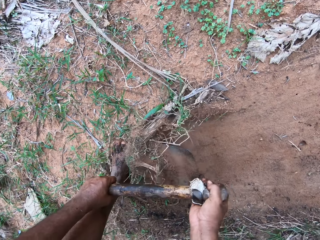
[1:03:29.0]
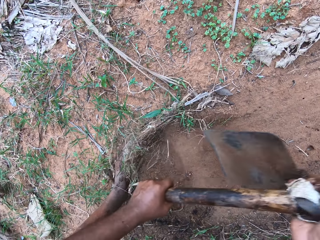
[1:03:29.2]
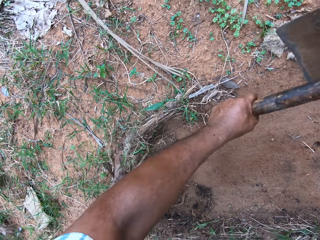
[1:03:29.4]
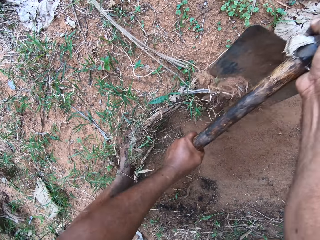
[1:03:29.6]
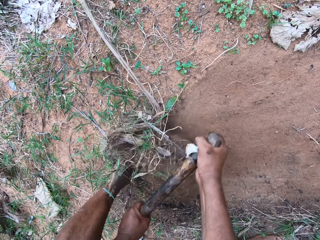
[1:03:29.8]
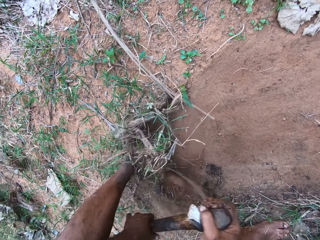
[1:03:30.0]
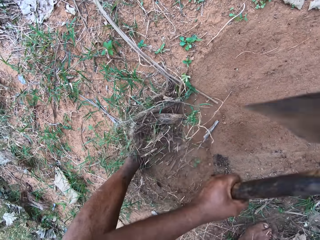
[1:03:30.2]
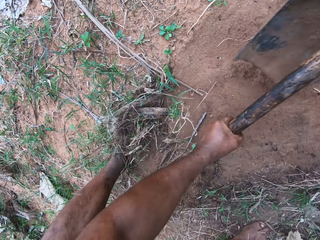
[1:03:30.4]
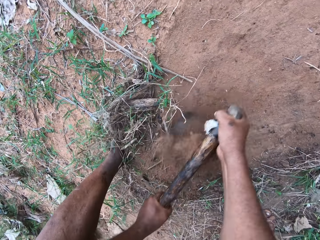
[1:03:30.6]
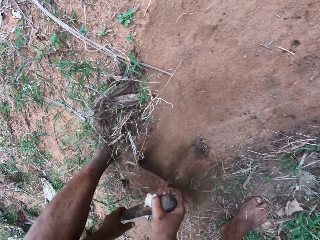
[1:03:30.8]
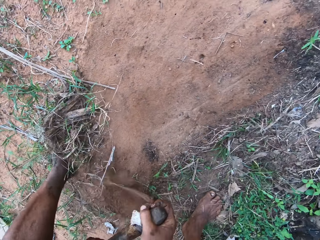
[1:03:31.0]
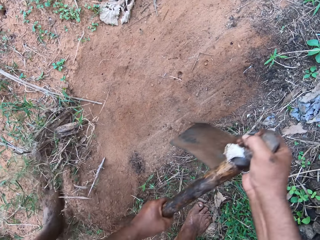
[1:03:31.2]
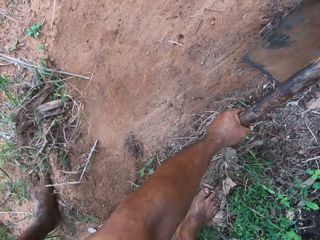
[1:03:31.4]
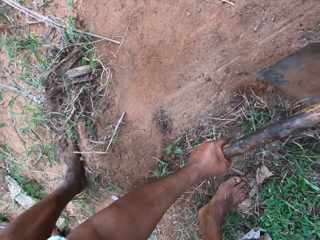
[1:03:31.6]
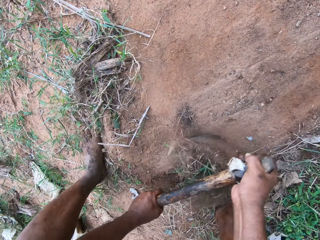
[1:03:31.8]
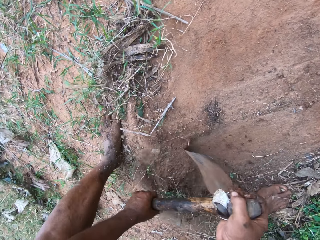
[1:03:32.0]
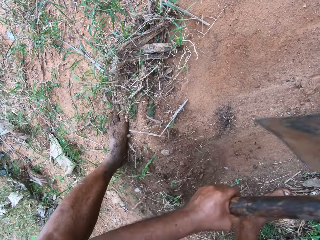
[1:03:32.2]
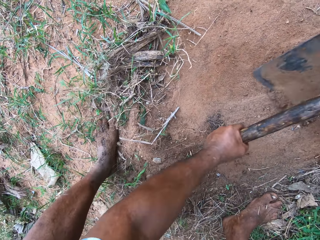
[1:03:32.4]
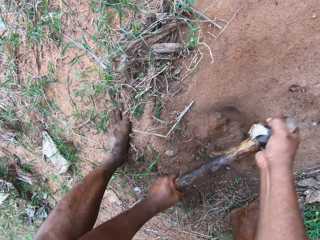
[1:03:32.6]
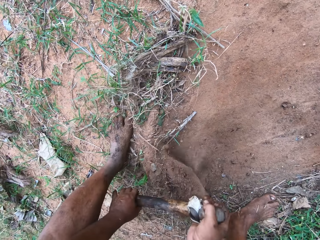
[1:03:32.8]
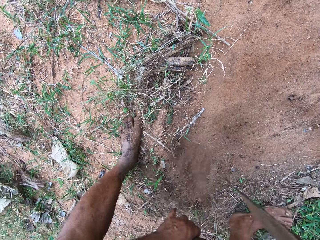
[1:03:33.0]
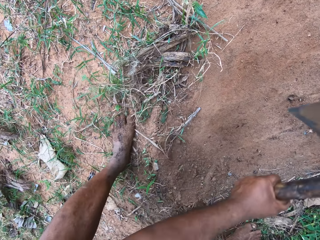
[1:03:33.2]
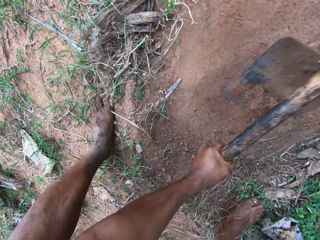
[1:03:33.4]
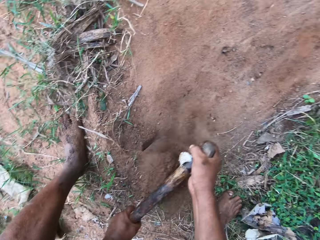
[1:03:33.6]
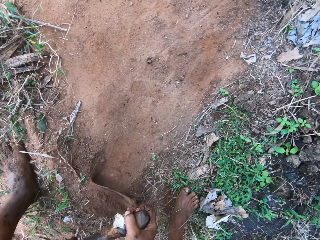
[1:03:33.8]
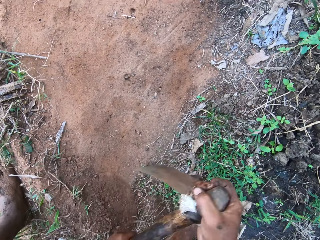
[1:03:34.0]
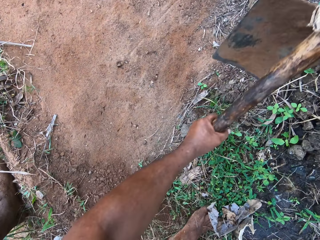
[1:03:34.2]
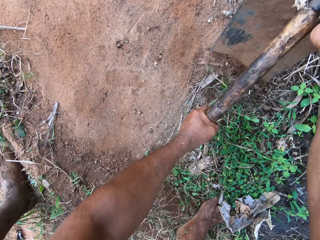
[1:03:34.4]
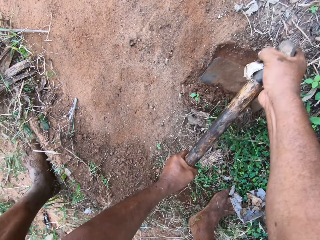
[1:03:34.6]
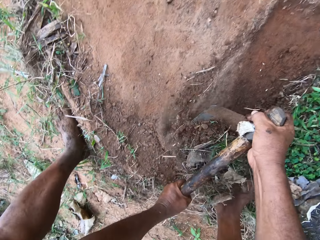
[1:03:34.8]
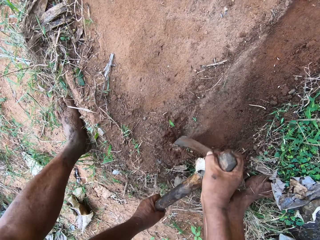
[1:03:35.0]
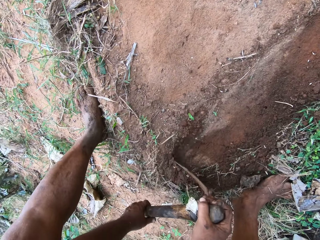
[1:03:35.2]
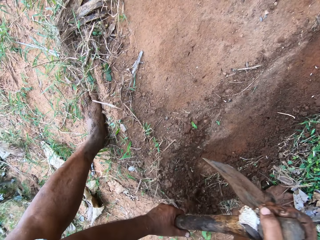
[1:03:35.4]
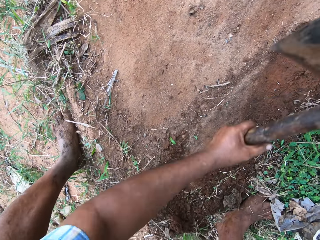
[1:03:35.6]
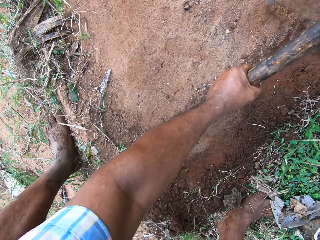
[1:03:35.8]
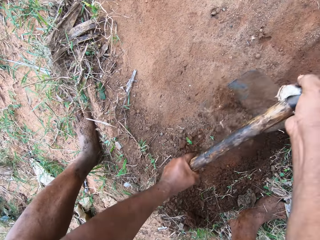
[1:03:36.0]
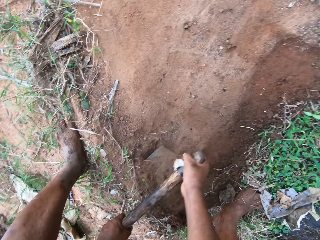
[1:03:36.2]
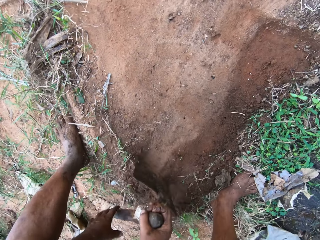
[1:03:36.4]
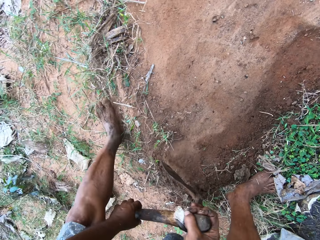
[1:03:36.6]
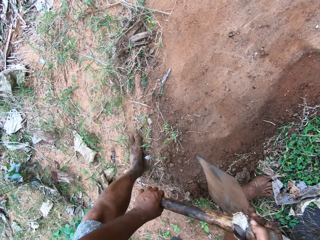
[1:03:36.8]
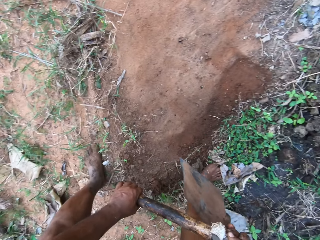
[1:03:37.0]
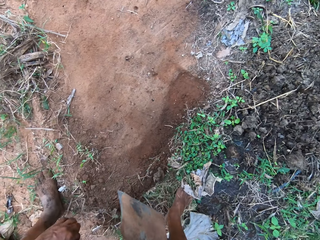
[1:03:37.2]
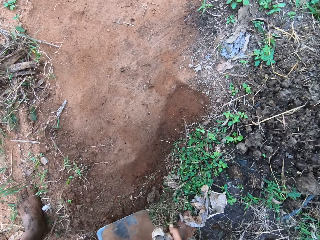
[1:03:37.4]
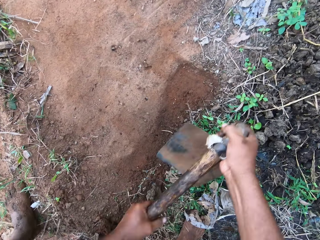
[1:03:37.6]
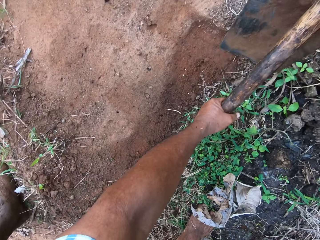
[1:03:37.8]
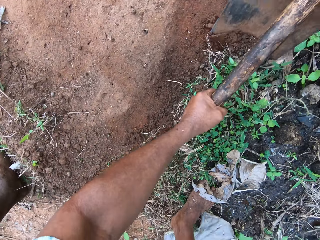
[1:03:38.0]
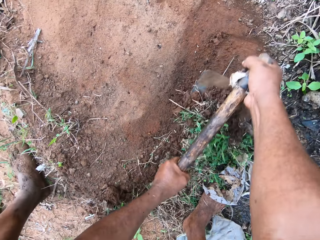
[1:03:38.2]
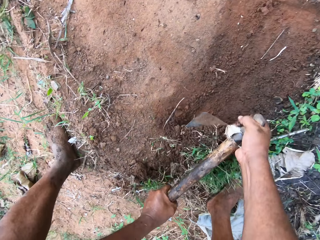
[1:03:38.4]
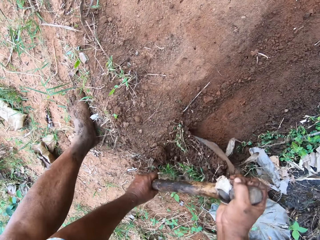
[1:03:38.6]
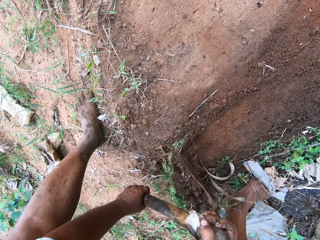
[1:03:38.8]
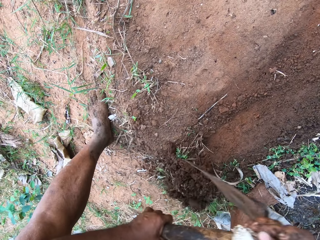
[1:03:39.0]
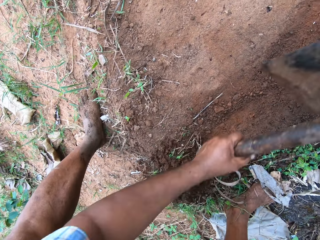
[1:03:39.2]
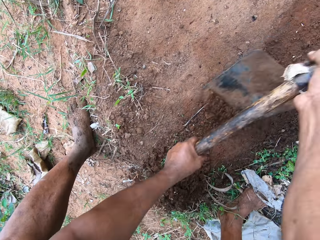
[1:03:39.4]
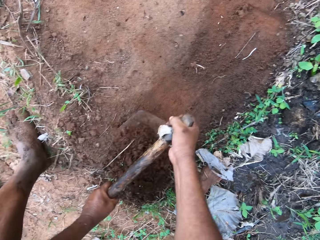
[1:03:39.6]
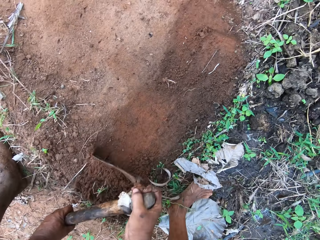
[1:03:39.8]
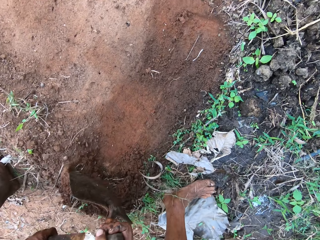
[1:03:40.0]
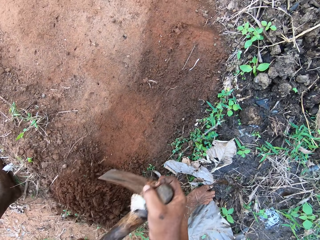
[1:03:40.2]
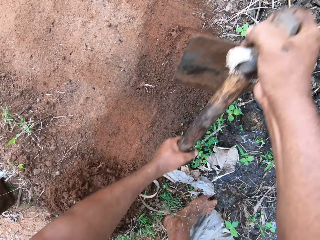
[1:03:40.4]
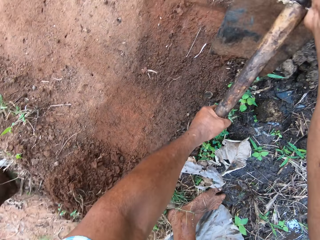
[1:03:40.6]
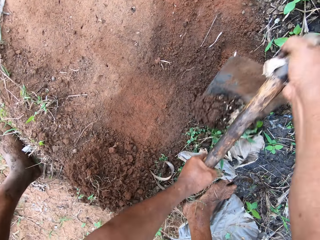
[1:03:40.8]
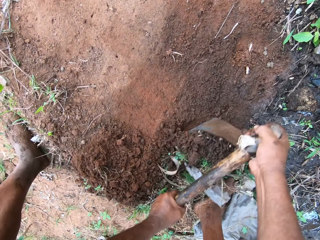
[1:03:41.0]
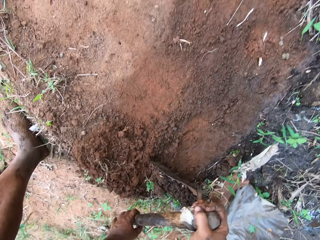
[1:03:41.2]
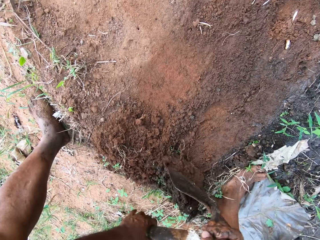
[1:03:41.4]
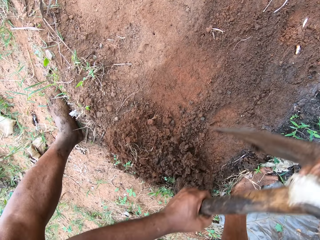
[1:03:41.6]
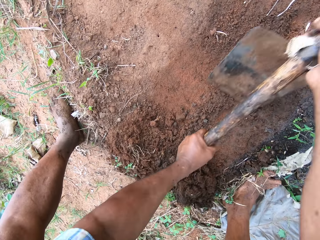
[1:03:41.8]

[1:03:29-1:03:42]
The camera wearer moves back. They scrape the grass with the hoe and dig with the hoe.

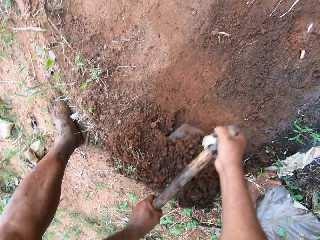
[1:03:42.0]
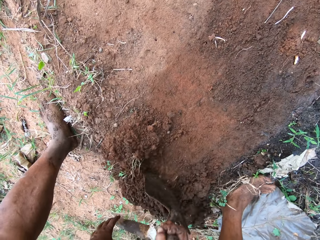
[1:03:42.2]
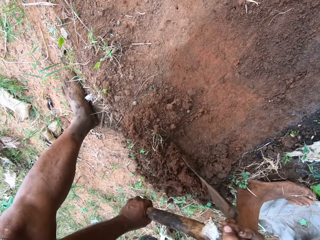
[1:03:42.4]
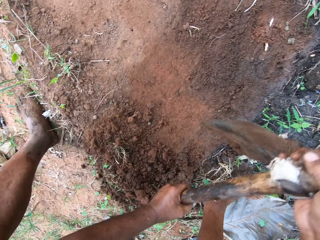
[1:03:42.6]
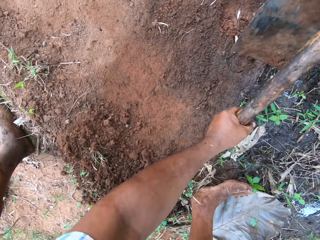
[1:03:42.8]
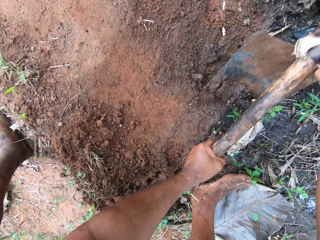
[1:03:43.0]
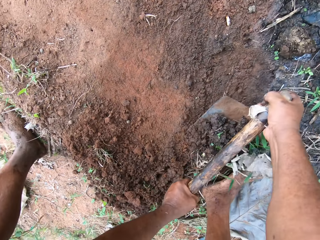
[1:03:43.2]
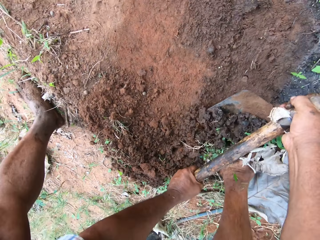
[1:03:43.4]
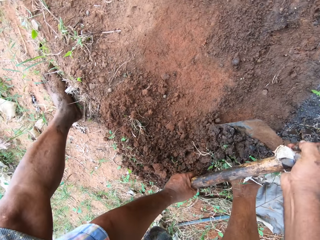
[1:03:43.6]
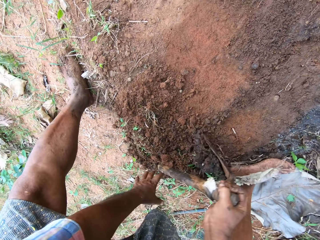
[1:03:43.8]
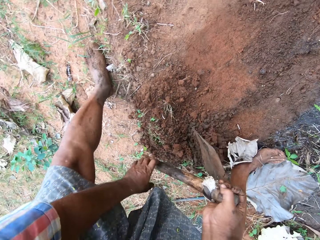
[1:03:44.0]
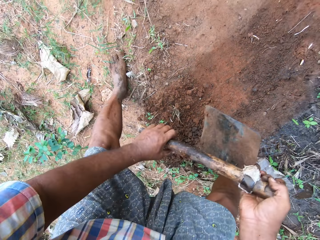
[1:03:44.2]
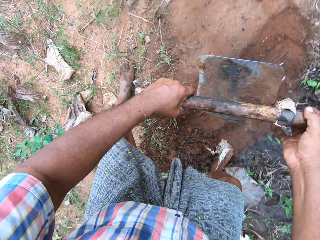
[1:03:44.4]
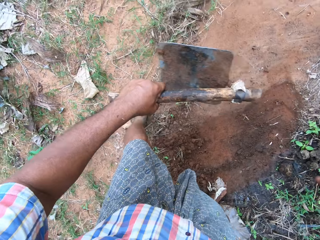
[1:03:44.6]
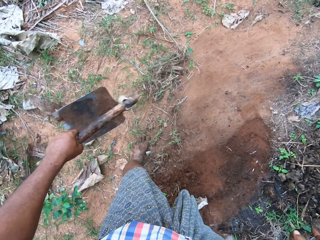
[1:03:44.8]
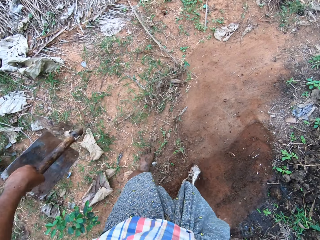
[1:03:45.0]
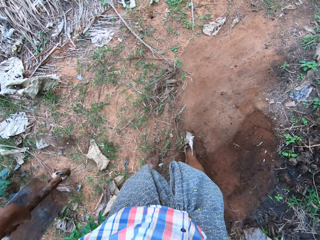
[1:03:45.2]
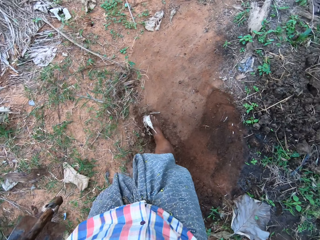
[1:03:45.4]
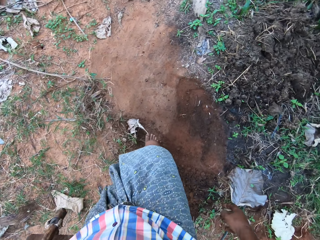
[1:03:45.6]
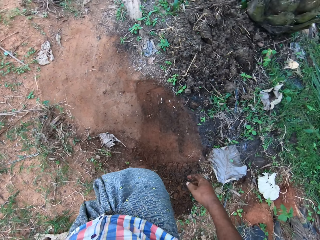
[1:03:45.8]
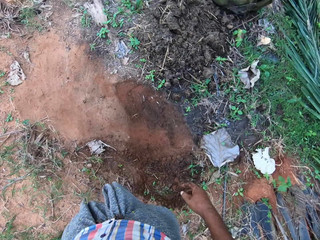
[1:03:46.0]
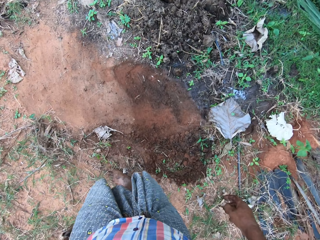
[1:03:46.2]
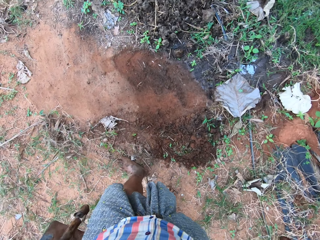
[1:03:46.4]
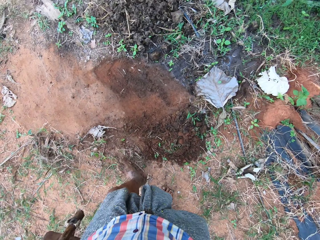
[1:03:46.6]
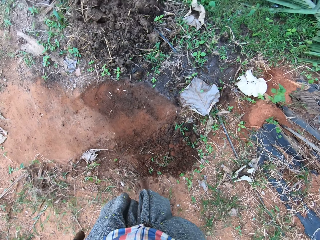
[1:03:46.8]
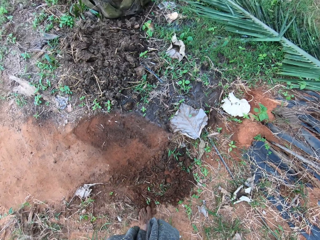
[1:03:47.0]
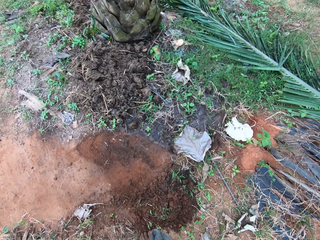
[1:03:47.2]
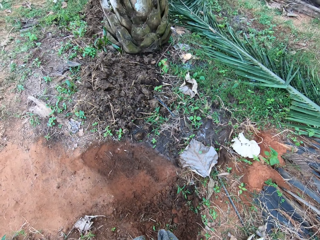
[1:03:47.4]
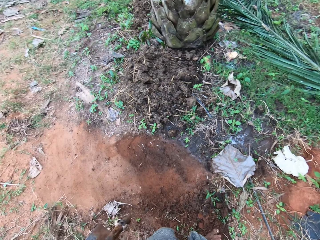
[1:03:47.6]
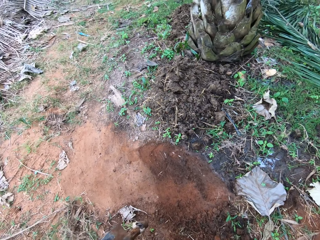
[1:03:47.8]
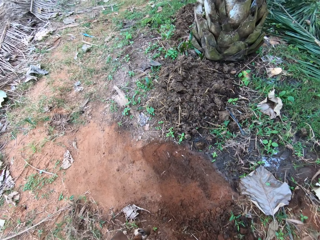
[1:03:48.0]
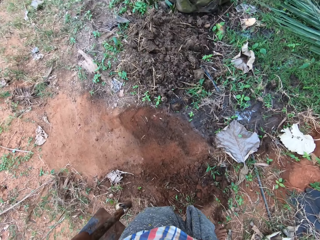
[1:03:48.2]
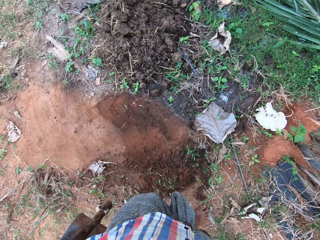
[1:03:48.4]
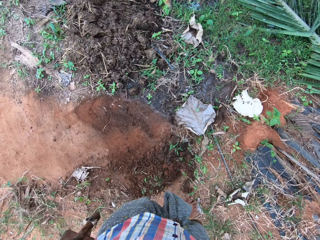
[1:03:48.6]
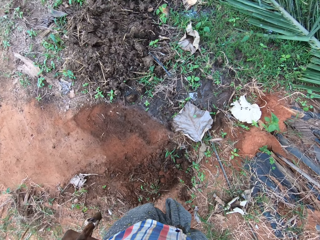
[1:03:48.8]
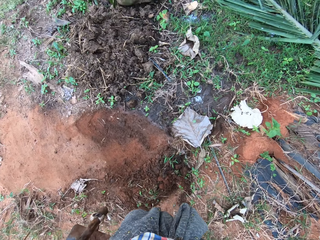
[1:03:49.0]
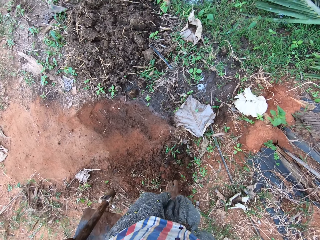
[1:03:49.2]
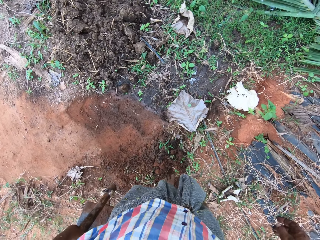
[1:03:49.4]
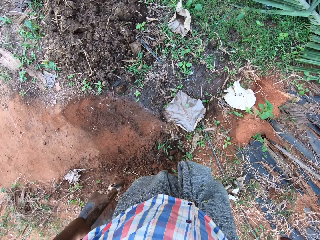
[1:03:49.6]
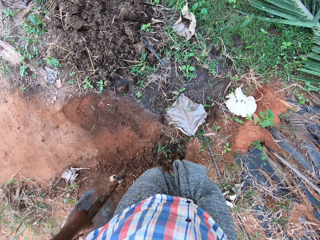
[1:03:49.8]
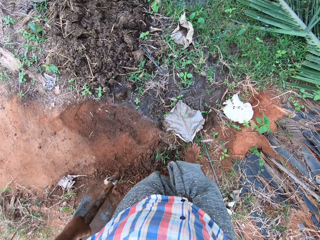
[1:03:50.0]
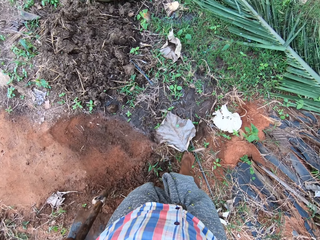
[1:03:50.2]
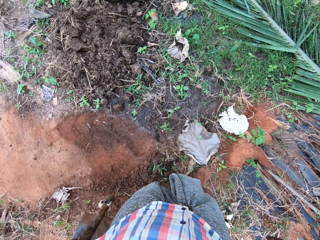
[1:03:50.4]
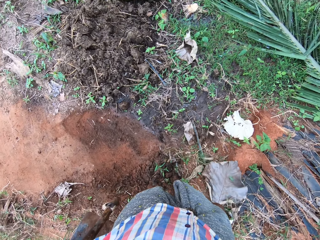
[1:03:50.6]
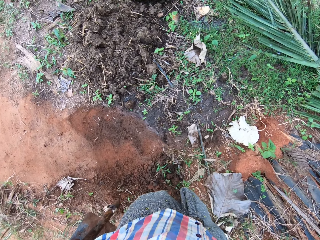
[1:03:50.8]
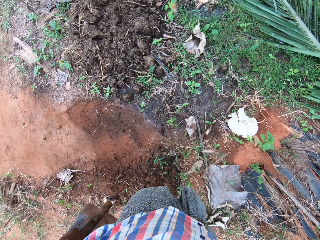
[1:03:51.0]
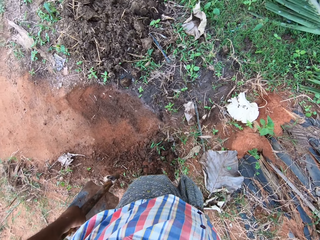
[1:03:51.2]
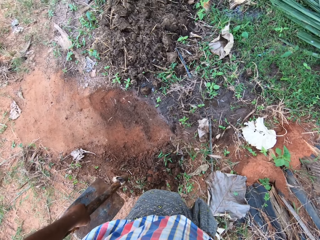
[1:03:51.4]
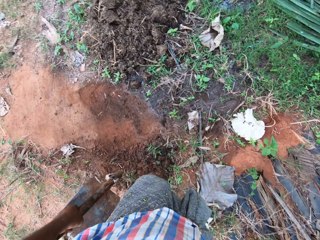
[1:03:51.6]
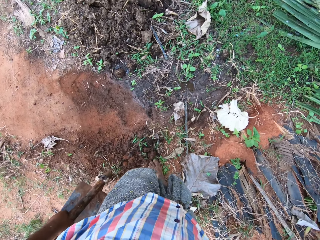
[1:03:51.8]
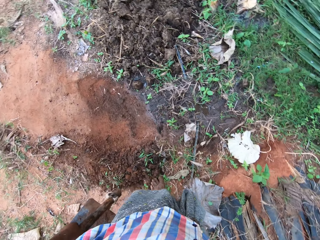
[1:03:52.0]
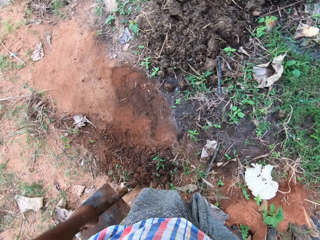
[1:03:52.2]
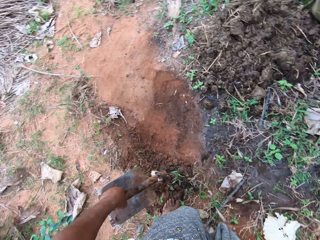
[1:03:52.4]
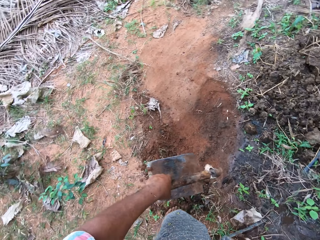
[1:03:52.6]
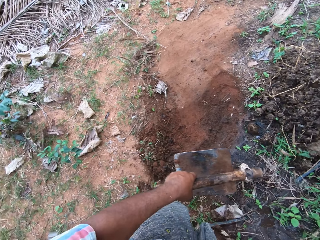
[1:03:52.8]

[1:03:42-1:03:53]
The camera wearer kicks a dried leaf. He moves back. He kicks the dried leaf again with his leg.
